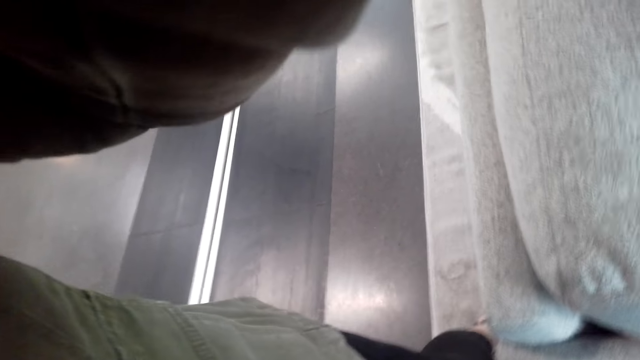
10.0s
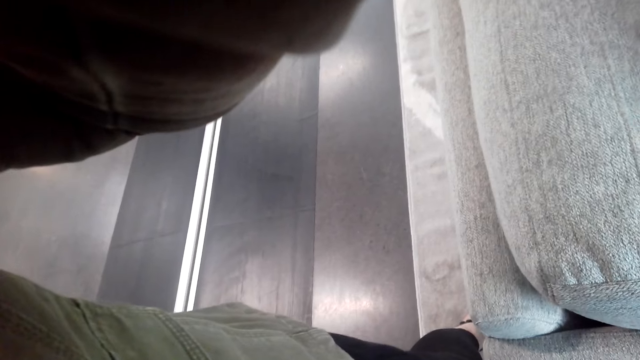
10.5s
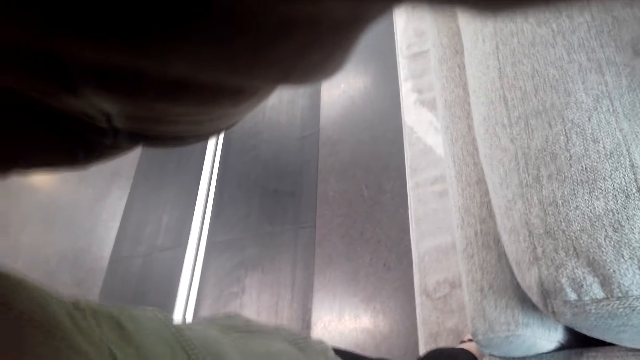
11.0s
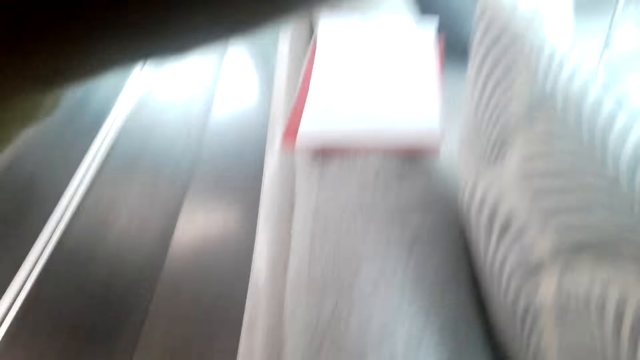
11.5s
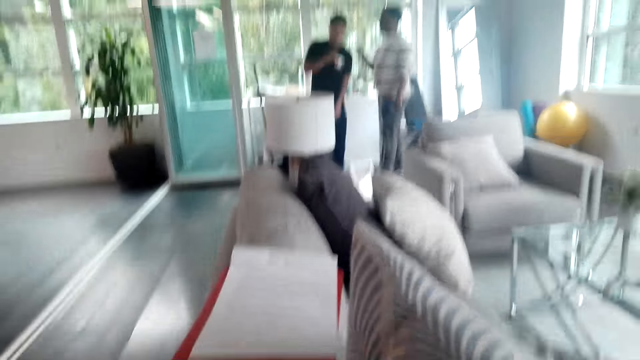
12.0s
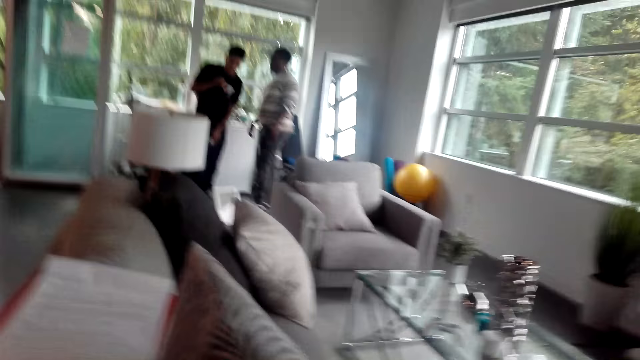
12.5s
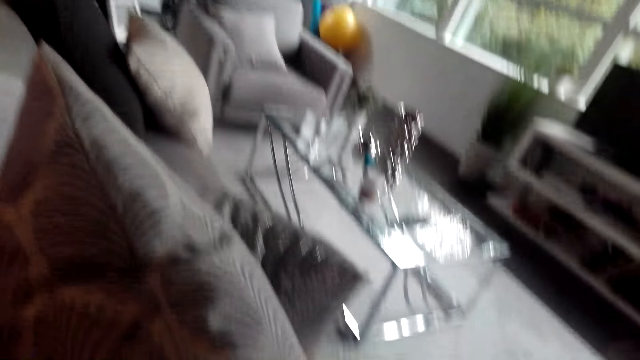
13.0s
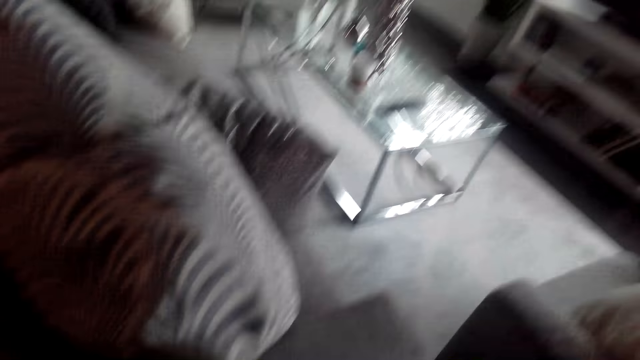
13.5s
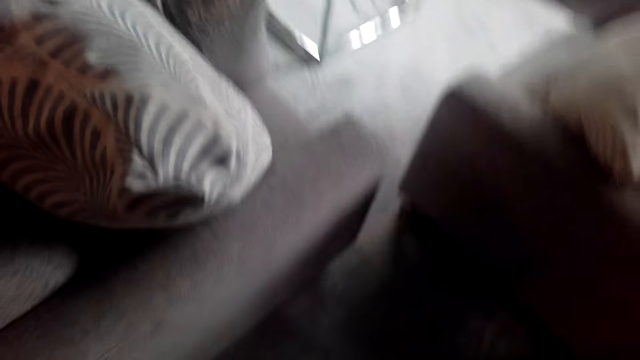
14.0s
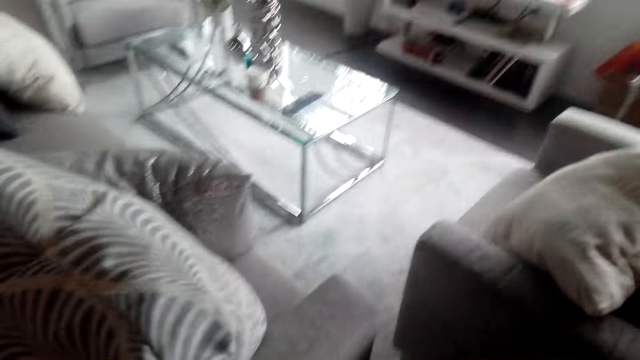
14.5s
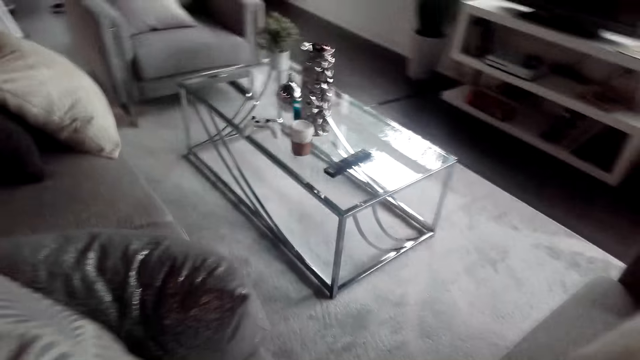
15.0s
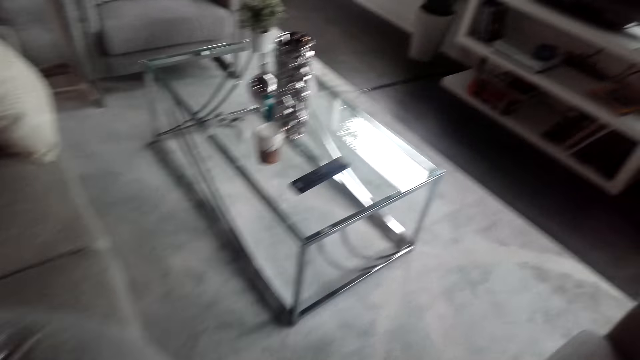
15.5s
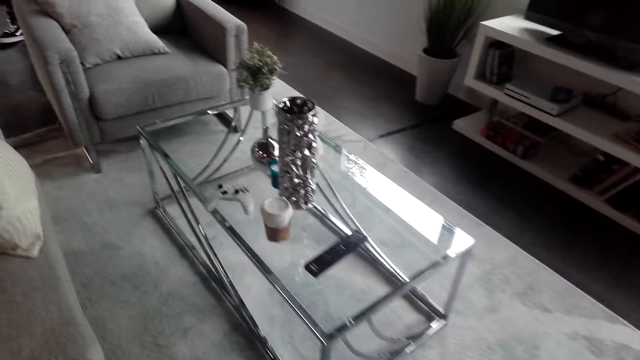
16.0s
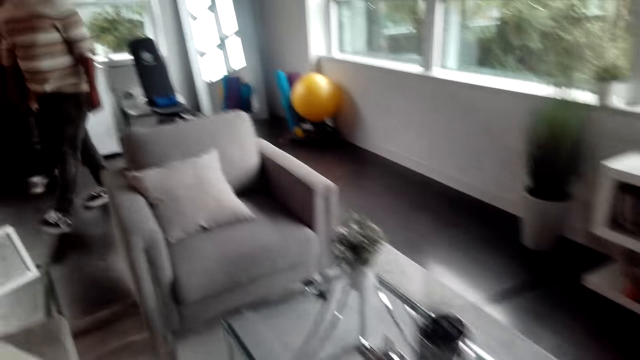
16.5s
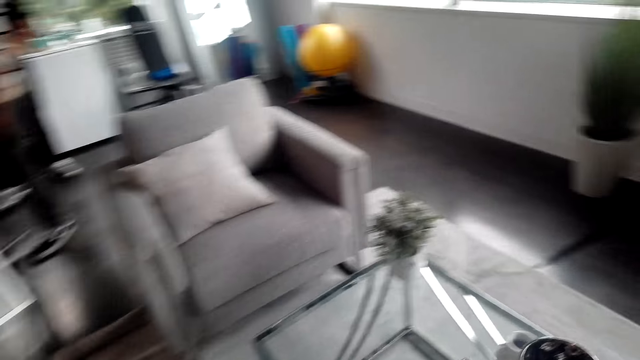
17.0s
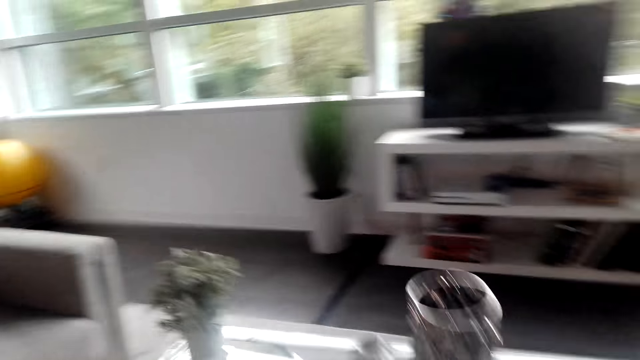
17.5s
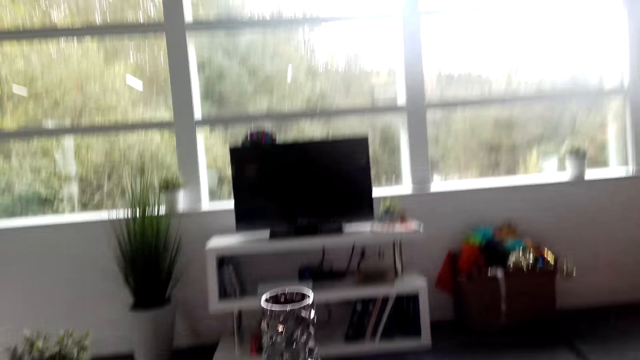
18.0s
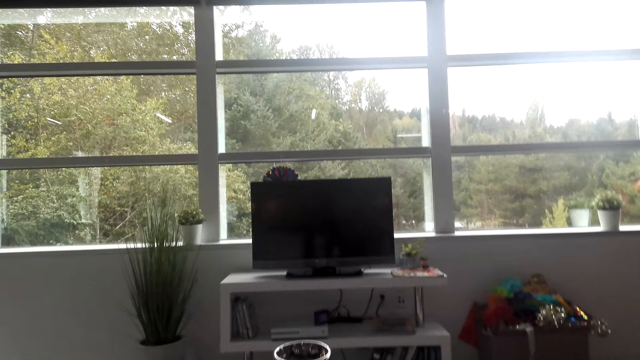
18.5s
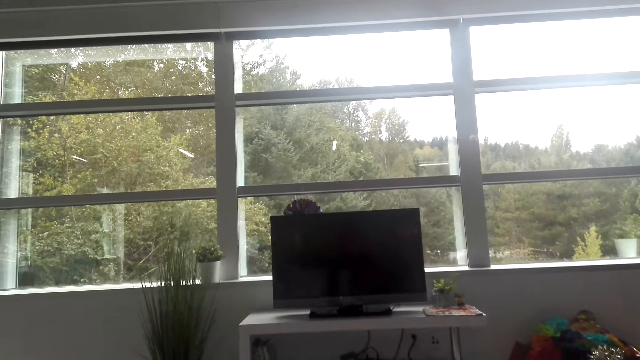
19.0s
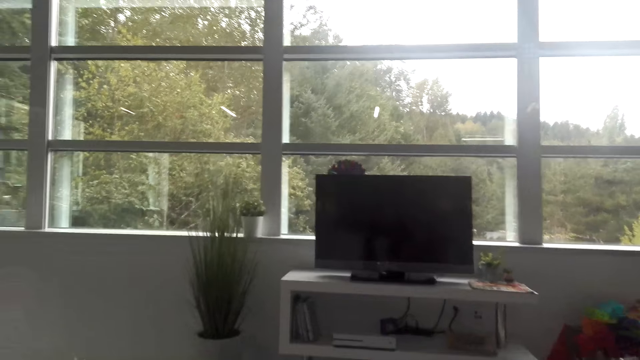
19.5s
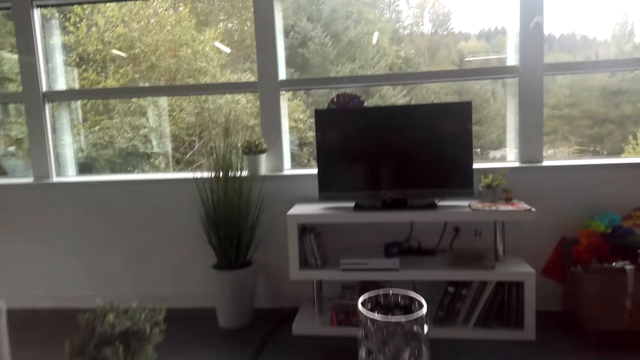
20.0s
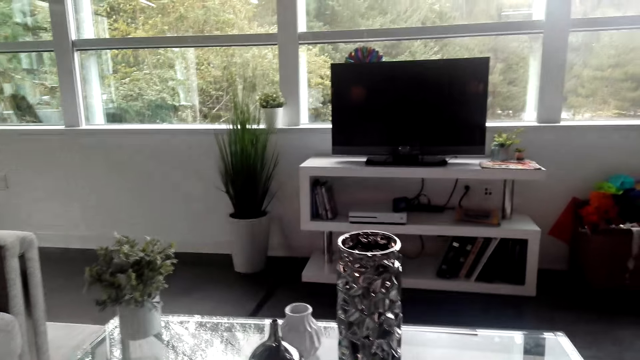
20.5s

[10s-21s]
The camera wearer fixes the camera. A man stands in the house. Another man stands in the house. The camera wearer walks in the room. They converse. They walk in the room.

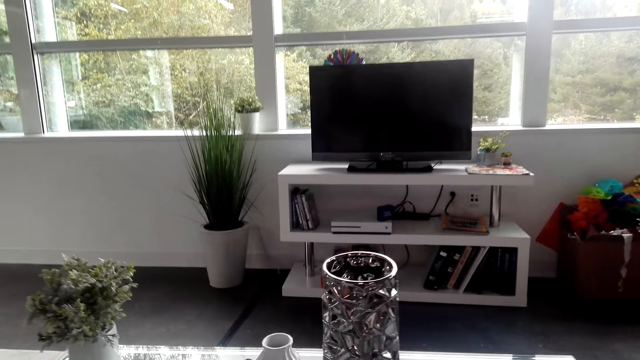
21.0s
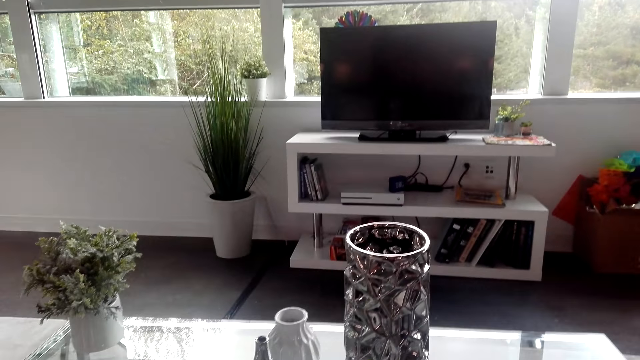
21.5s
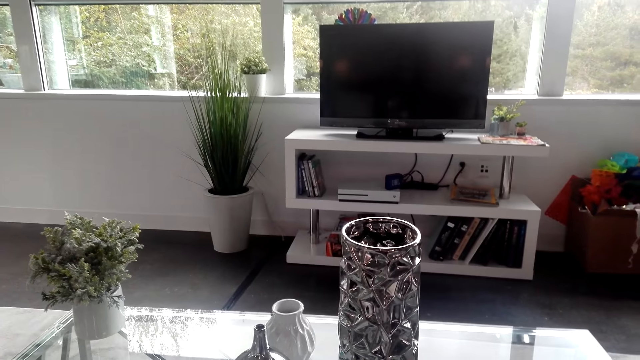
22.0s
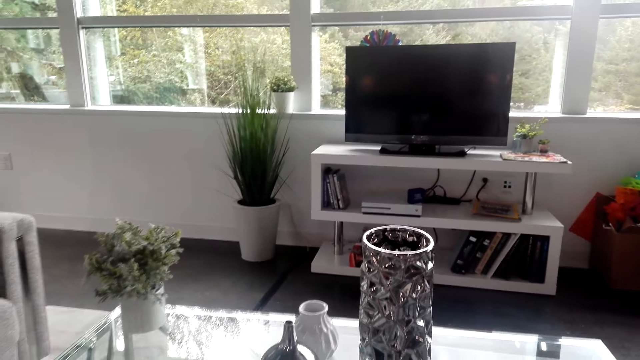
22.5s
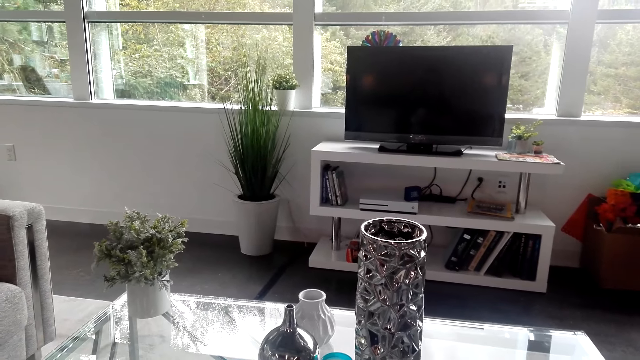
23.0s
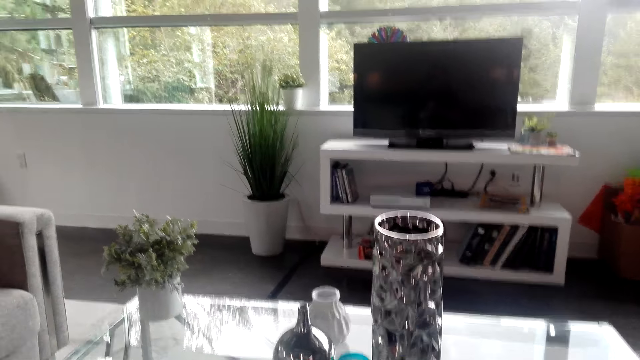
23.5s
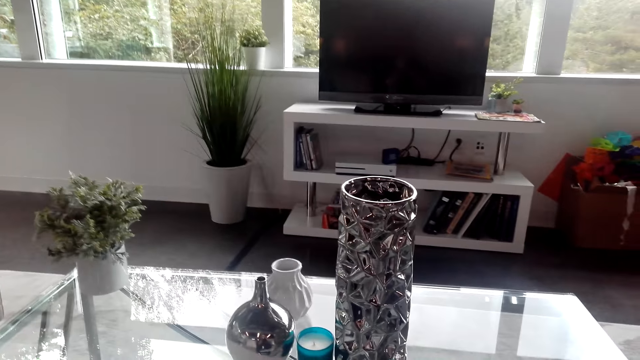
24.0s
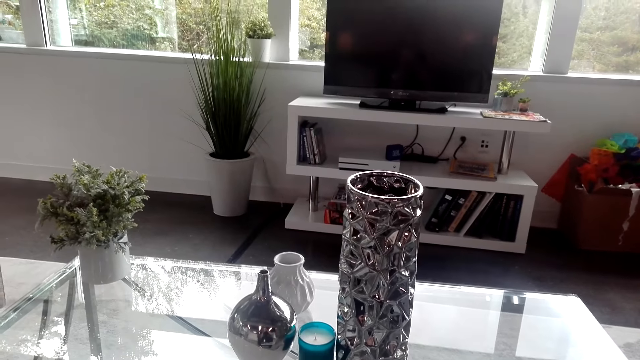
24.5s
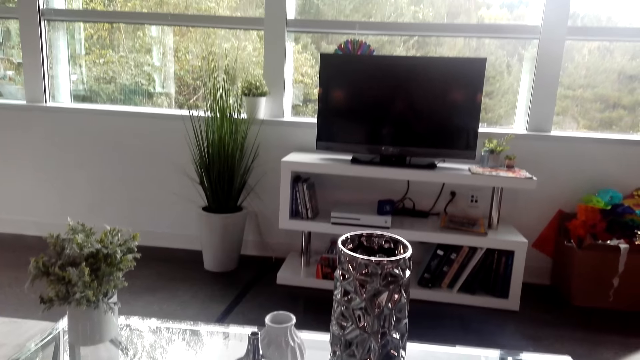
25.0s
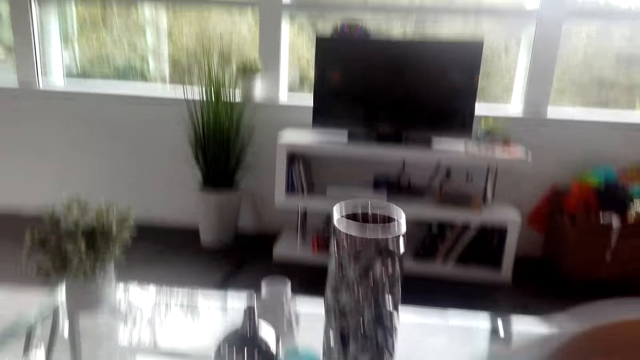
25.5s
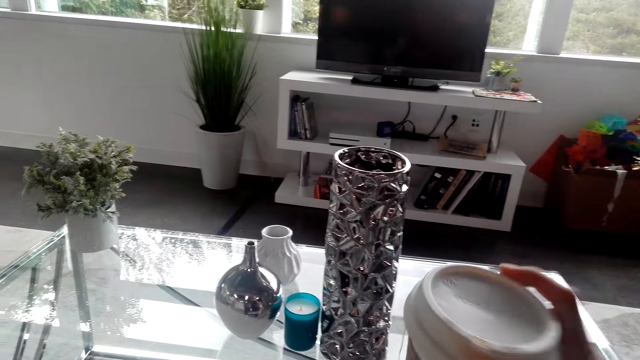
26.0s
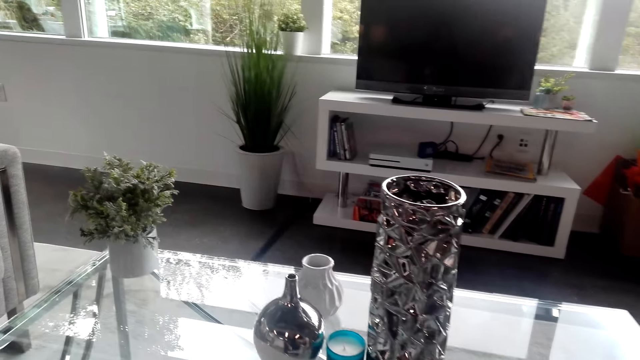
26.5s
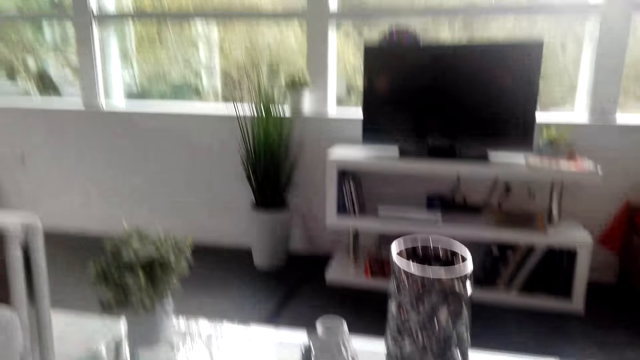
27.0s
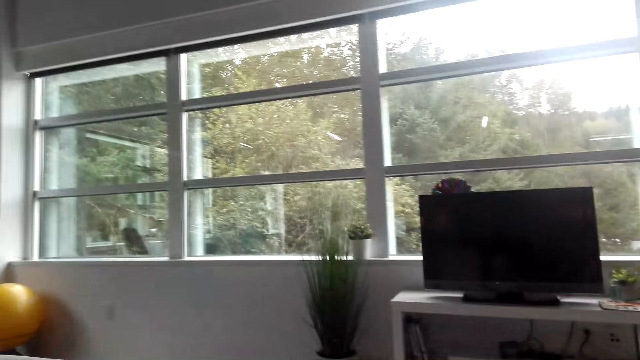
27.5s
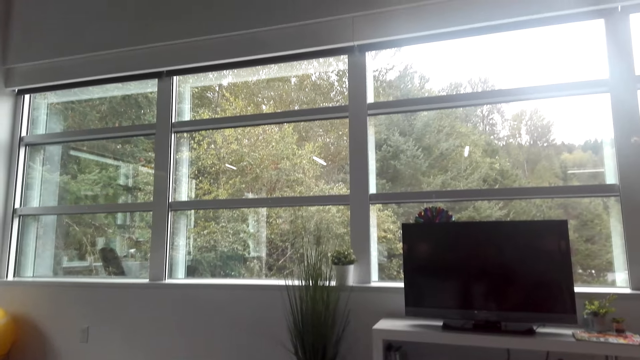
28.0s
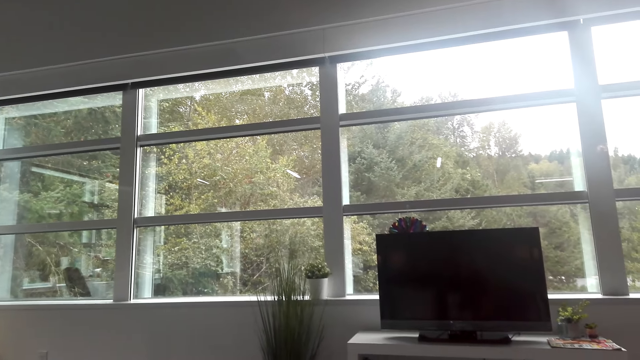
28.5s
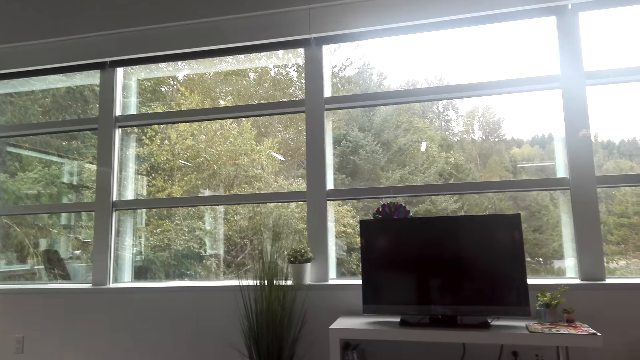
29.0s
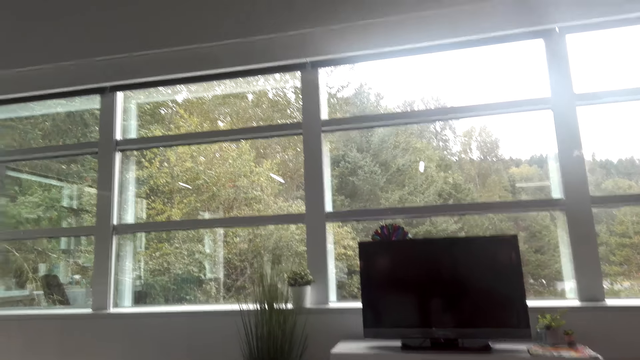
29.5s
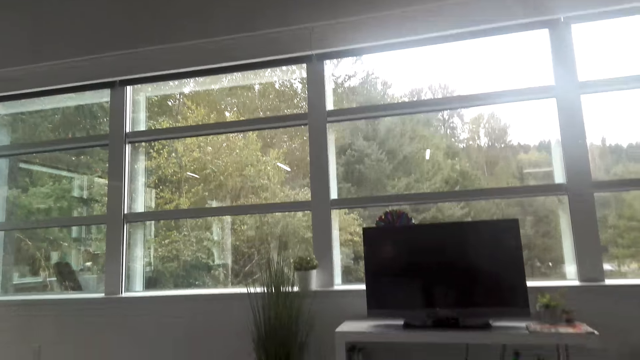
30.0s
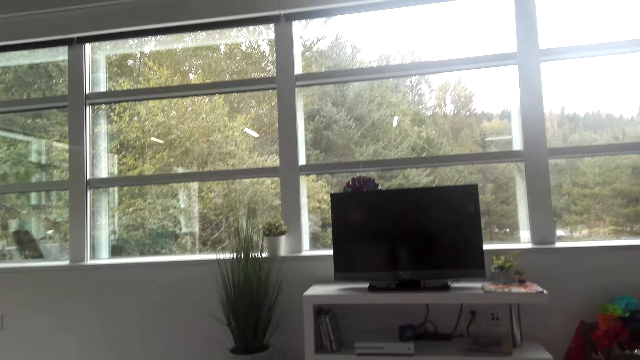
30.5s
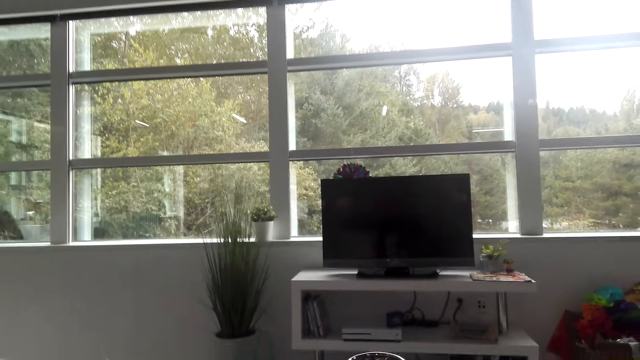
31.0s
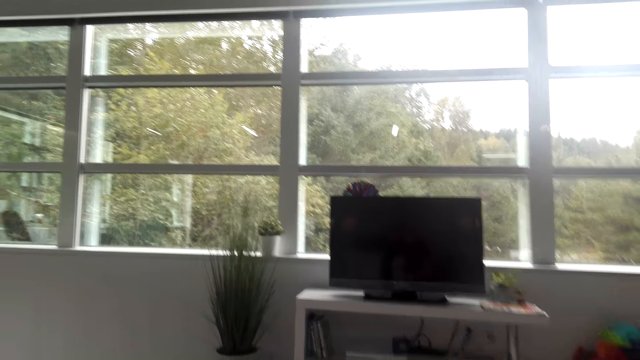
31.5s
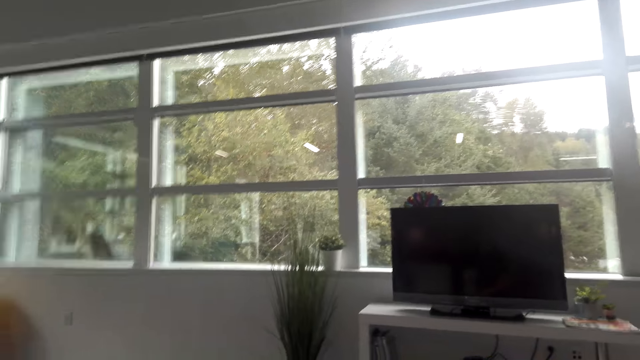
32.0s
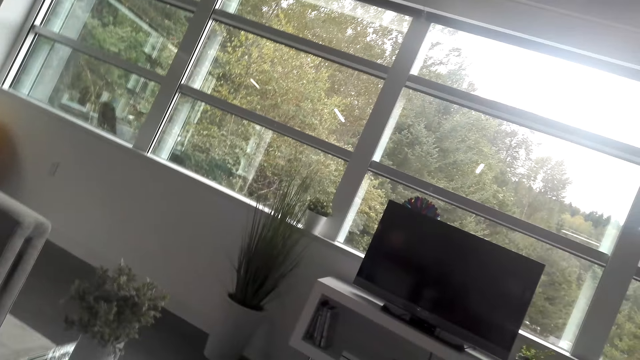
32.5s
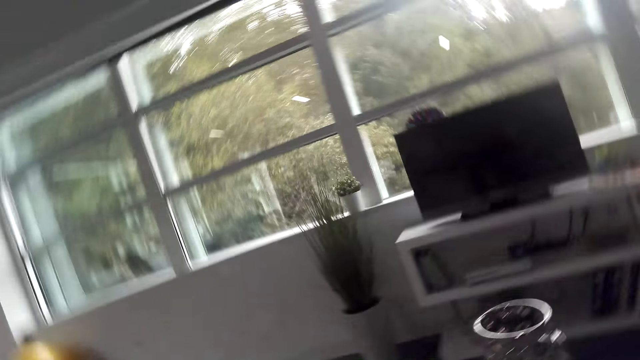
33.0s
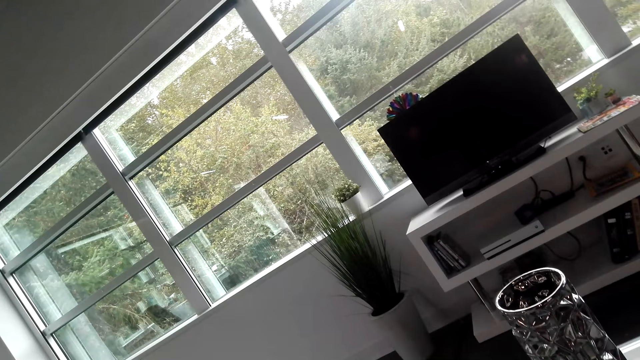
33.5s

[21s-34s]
The camera wearer converses. They look around the room. They place the mug on the table. They look around the room.
